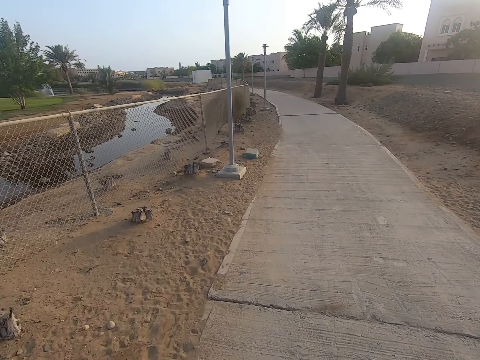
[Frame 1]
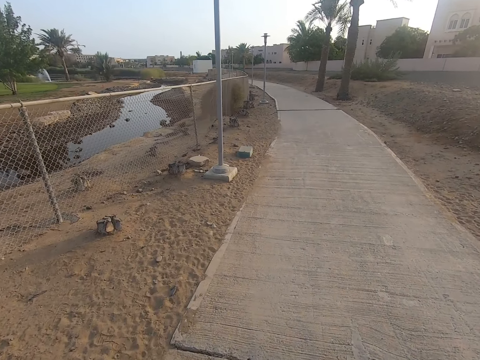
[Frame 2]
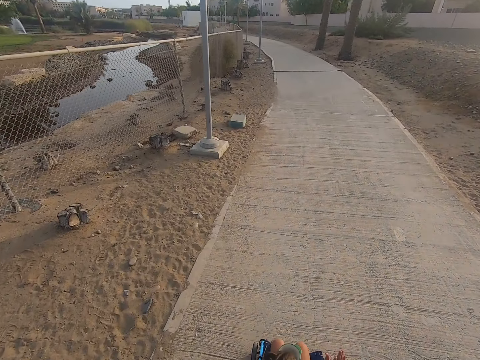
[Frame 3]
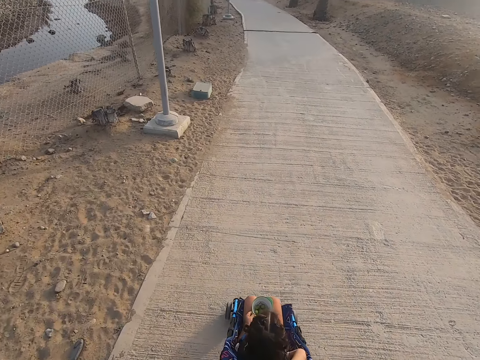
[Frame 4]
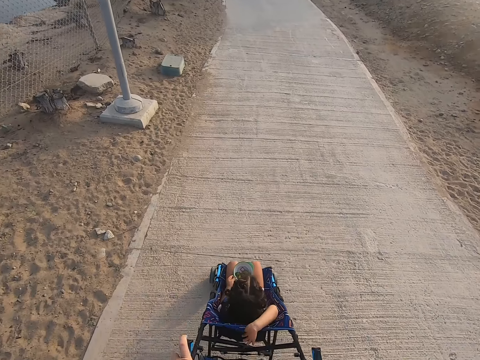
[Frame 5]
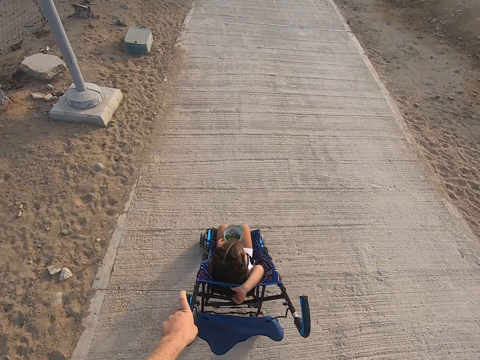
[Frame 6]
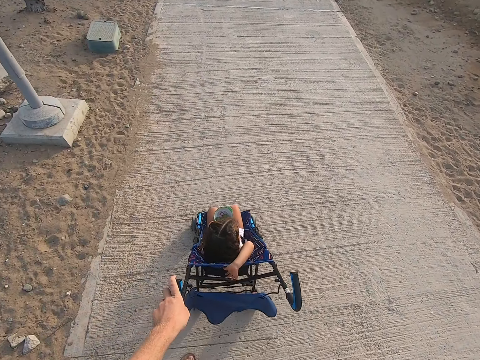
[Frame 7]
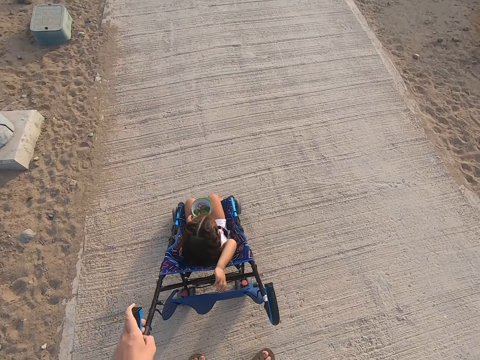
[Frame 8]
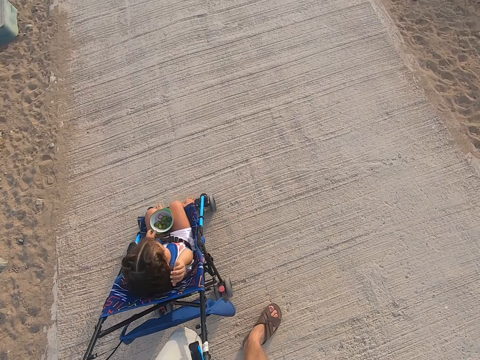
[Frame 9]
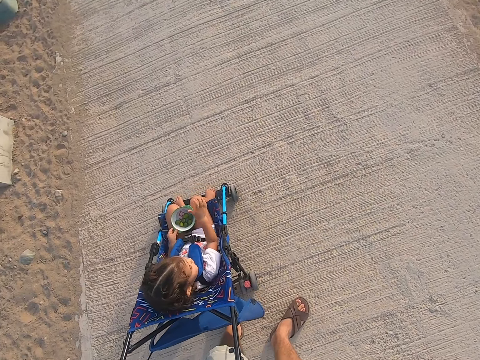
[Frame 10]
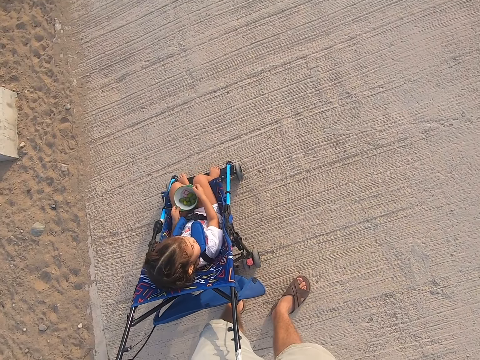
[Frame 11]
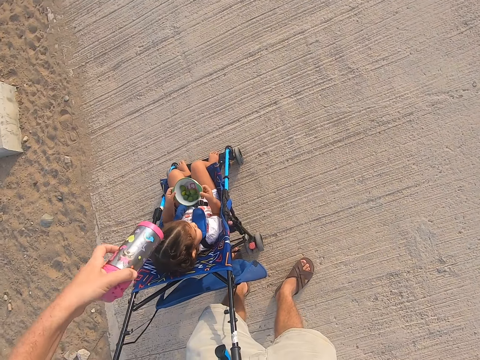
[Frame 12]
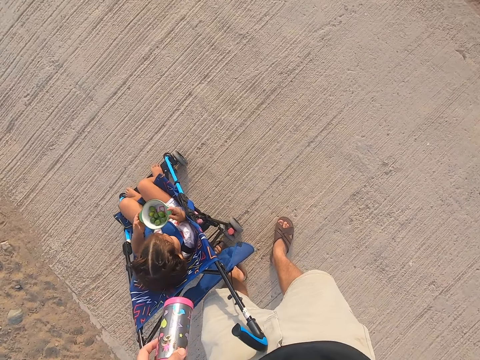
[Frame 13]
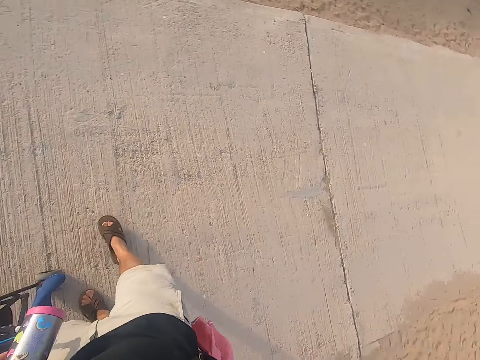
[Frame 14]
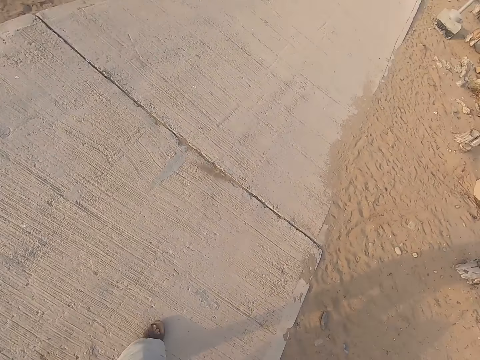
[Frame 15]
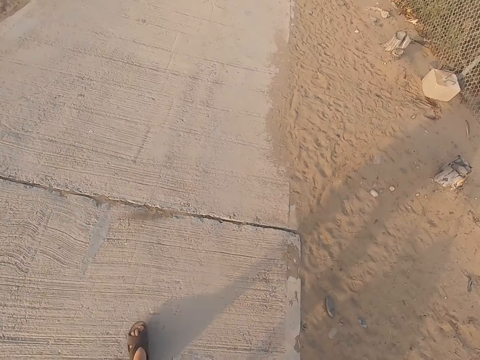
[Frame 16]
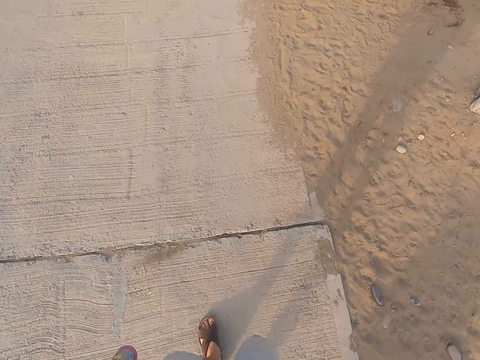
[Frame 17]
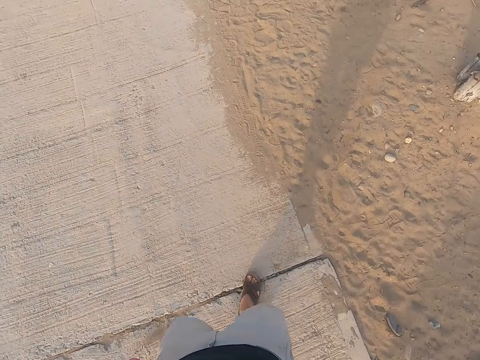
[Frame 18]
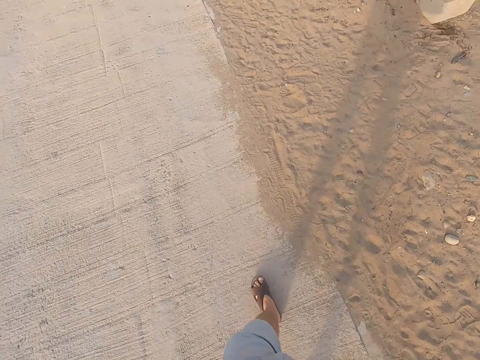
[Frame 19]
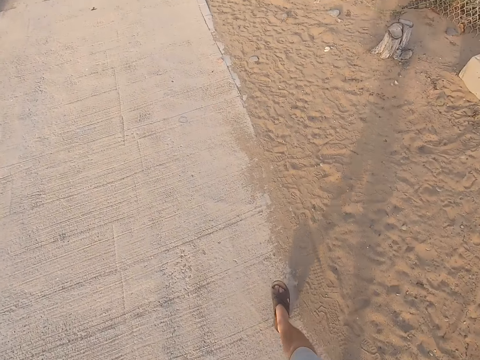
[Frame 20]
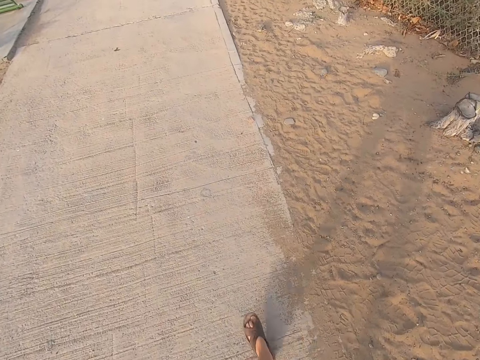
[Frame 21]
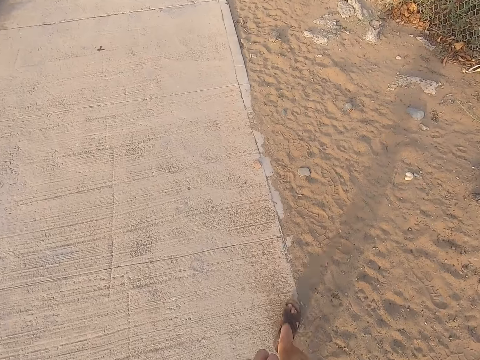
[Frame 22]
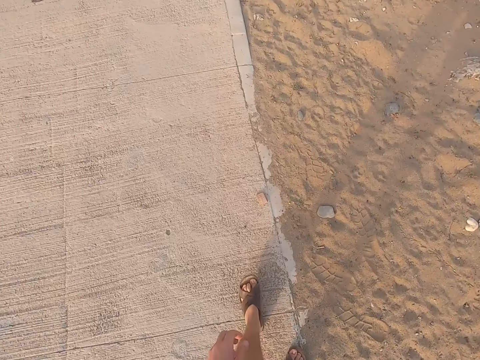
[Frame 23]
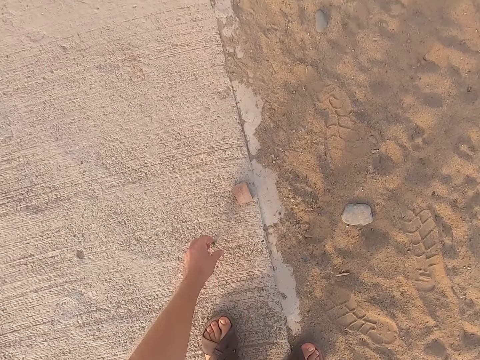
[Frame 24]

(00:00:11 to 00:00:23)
The camera wearer stops the baby stroller. The baby holds a dish. The camera wearer holds a bottle. They go back without the baby trolley. They walk on the road.

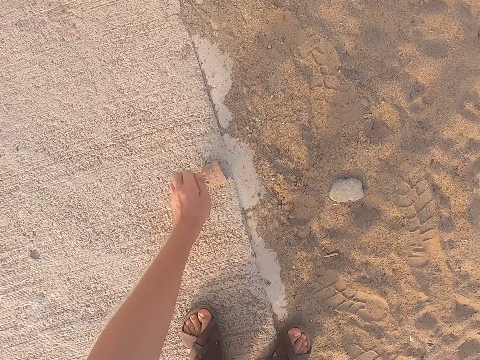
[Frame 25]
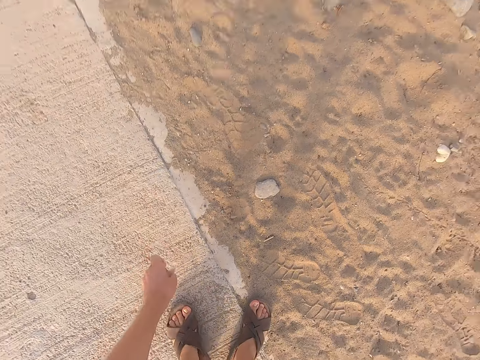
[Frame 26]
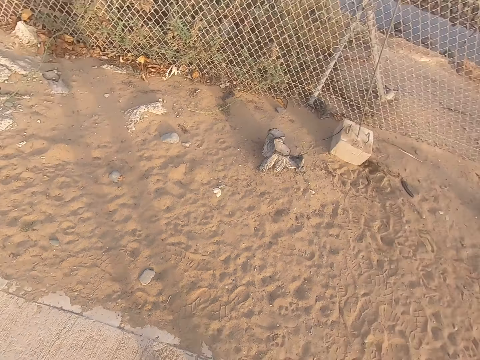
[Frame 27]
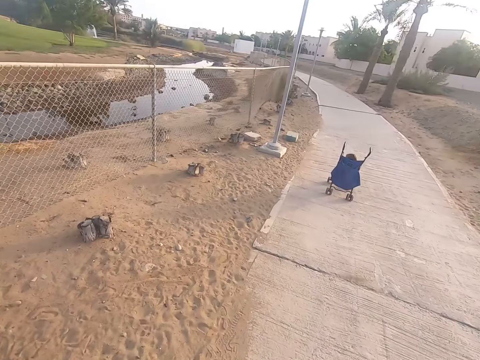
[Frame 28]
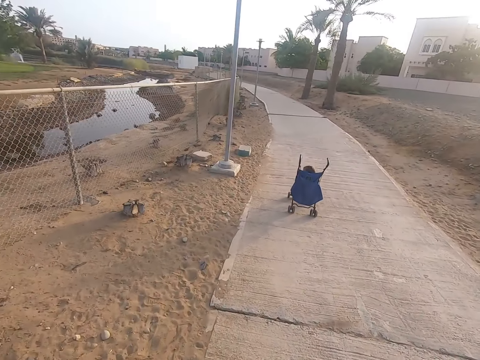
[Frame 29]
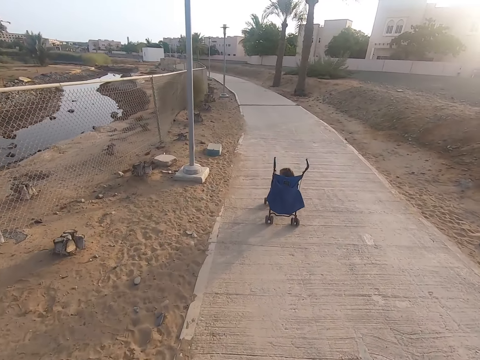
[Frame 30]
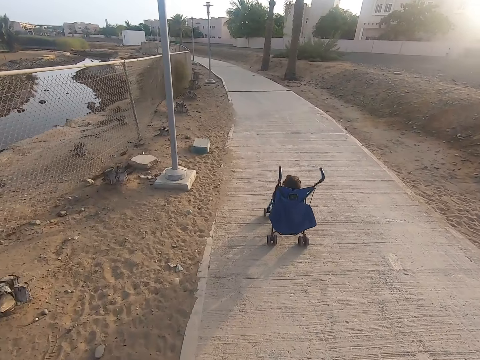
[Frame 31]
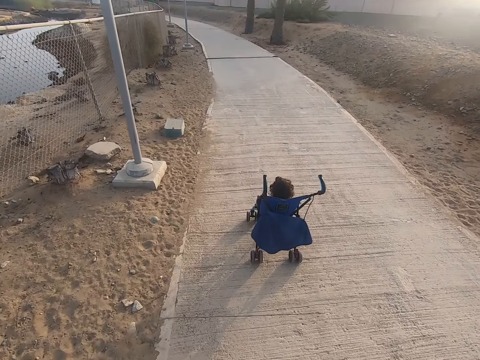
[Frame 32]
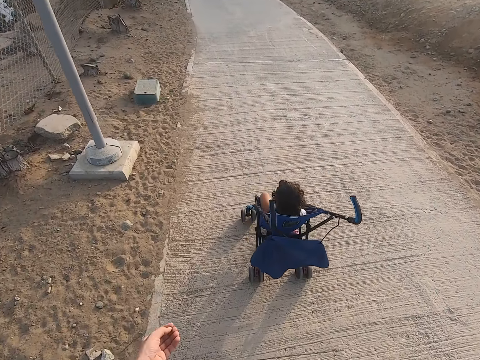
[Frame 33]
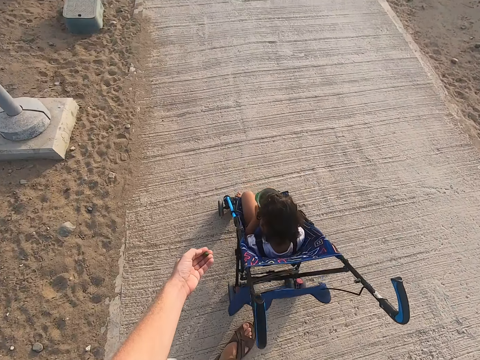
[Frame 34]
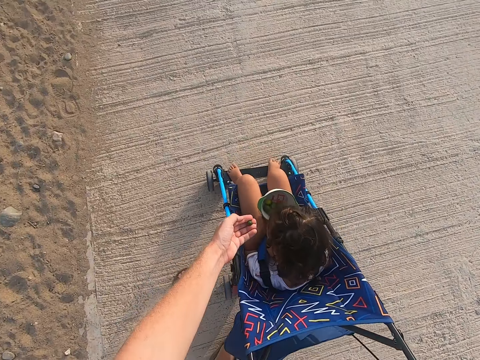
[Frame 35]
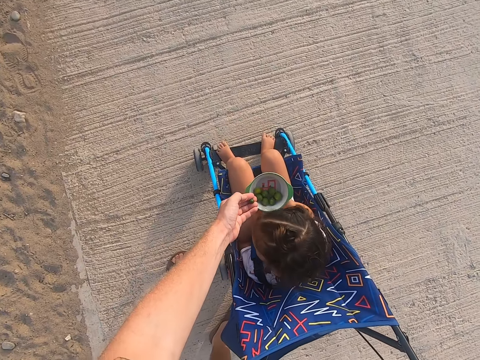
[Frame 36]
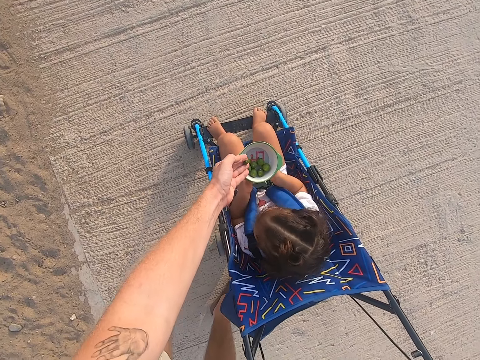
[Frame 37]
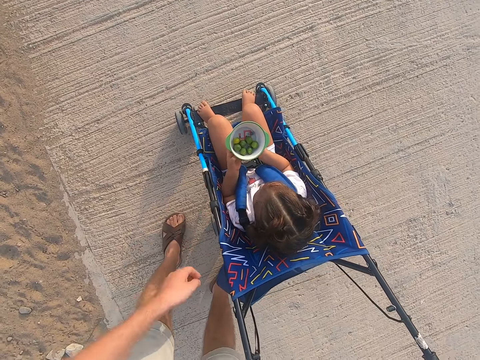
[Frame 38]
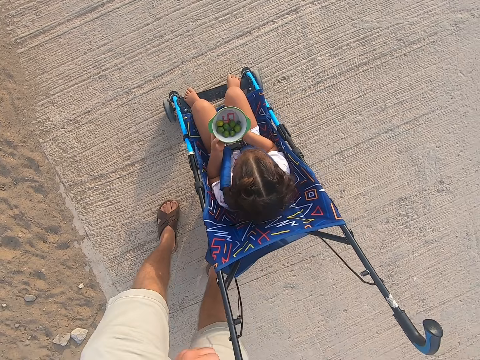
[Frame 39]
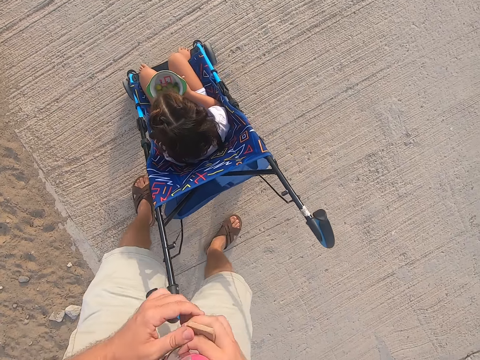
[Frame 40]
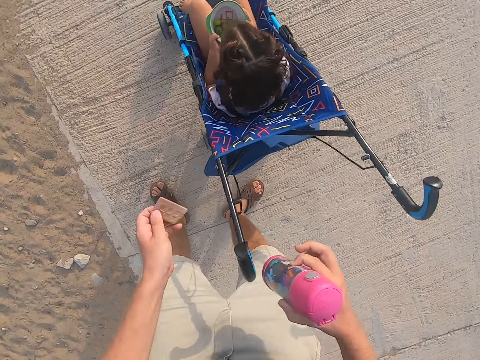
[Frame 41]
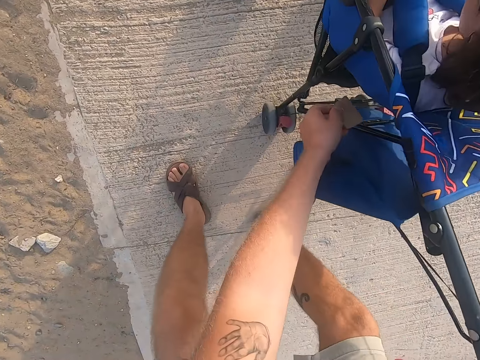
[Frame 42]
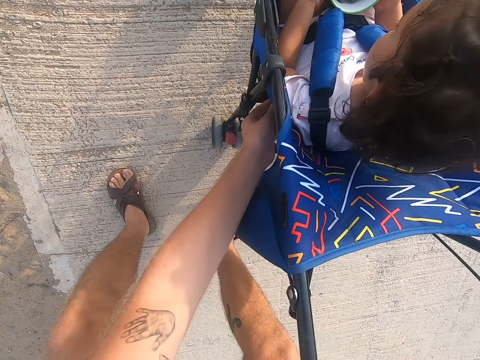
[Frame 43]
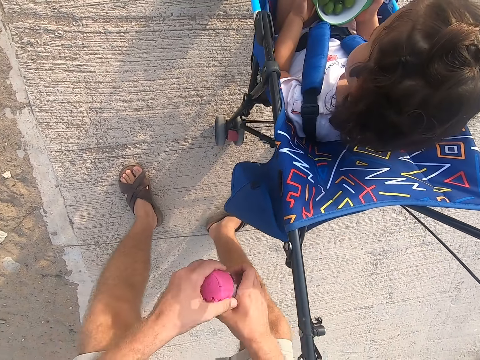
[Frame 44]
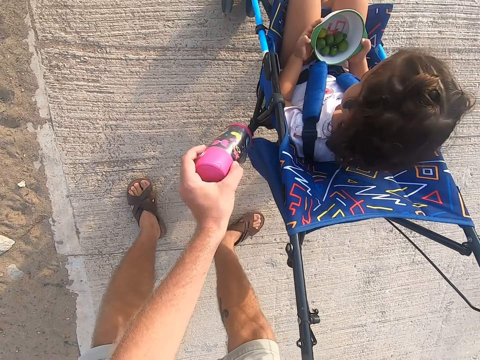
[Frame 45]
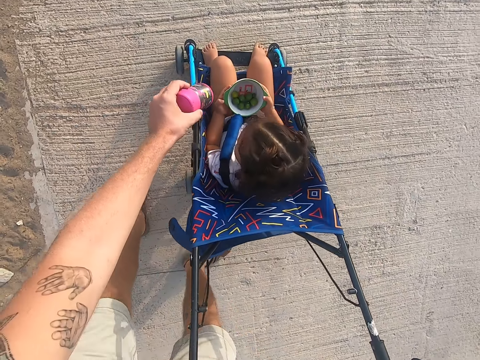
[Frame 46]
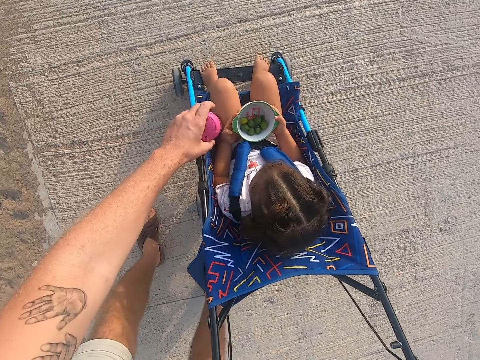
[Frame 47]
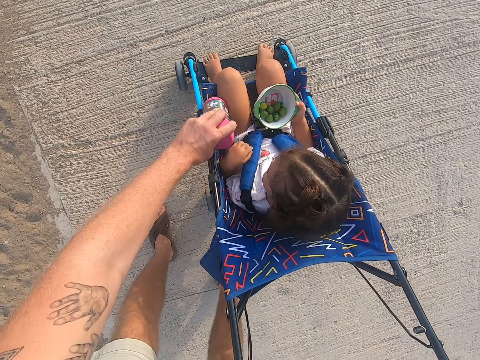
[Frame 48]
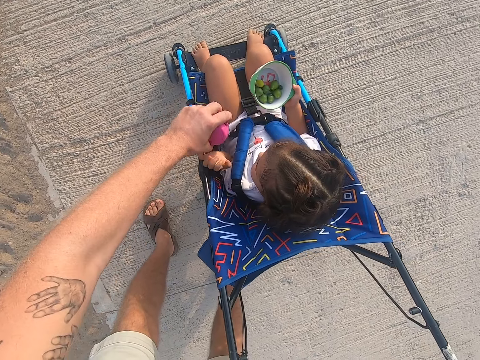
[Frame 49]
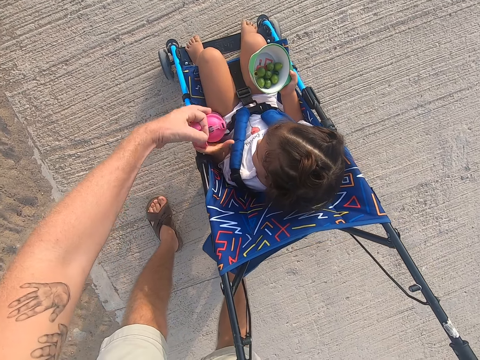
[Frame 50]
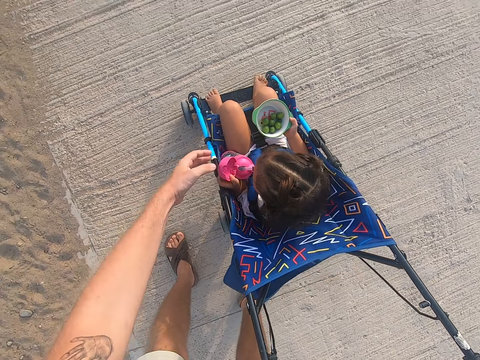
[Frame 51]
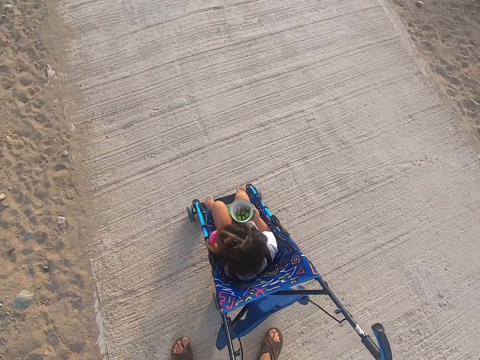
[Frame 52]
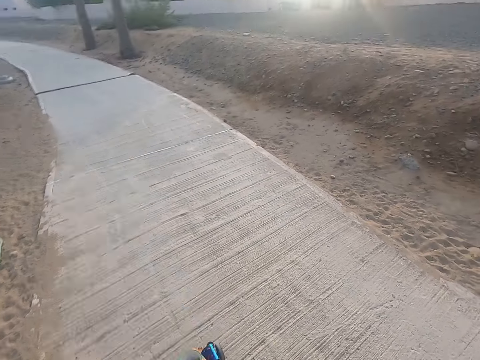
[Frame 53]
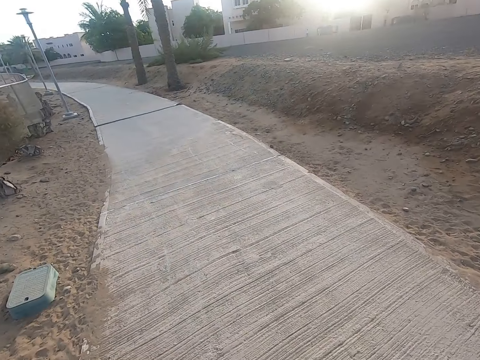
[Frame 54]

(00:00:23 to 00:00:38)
The camera wearer picks up something from the ground. They return with something where the baby is at. They walk towards the stroller. They give something to the baby. They drop something into the dish. They exchange something to the left hand from the right hand. They drop something into the baby's trolley bag. They exchange something to the left hand. They give a bottle to the baby. The baby takes the bottle. The camera wearer pushes the stroller along the road.
